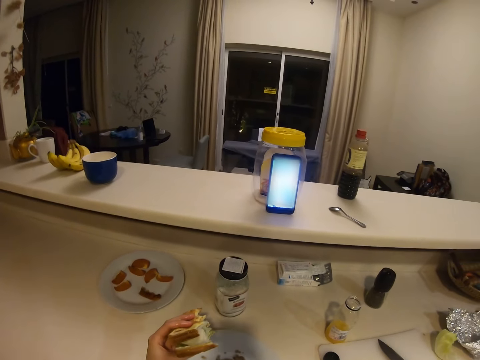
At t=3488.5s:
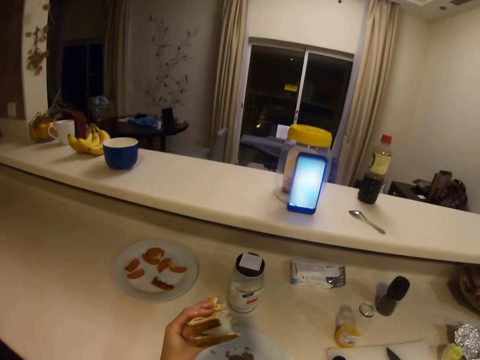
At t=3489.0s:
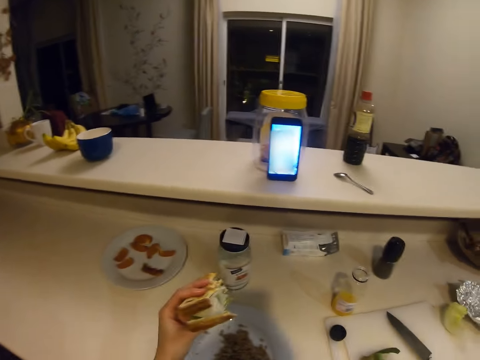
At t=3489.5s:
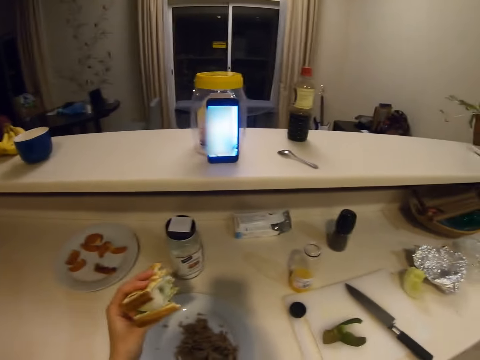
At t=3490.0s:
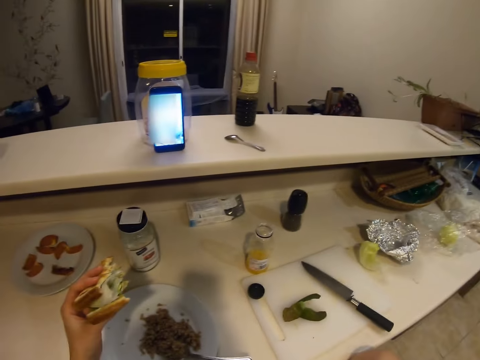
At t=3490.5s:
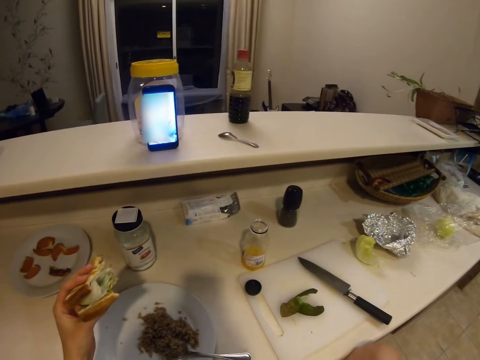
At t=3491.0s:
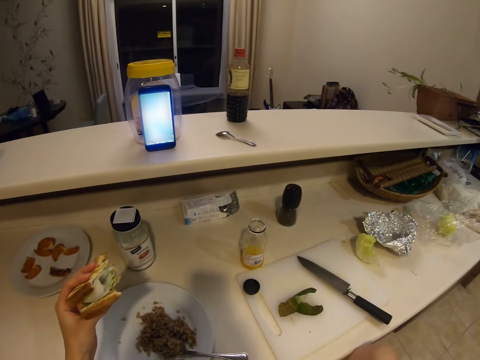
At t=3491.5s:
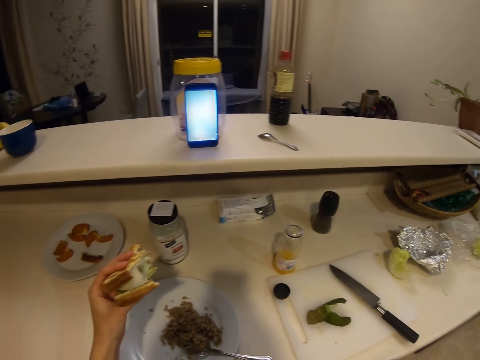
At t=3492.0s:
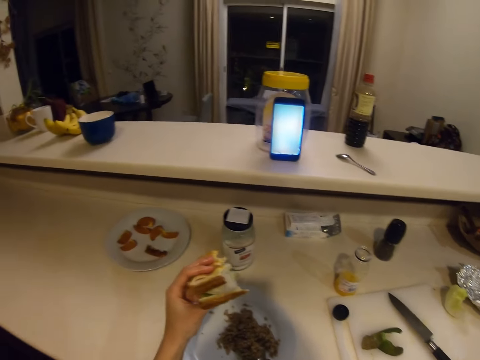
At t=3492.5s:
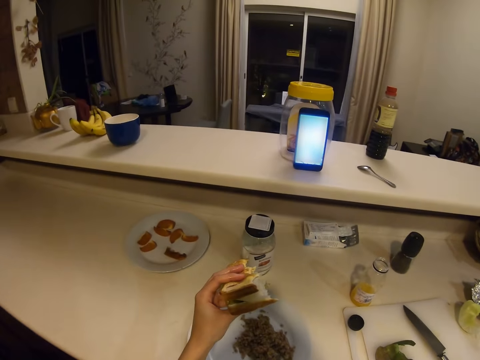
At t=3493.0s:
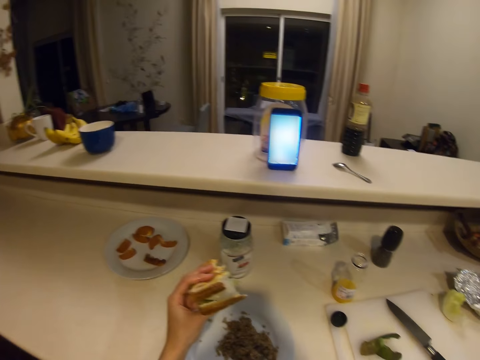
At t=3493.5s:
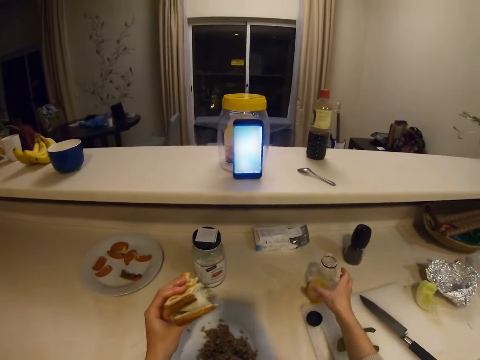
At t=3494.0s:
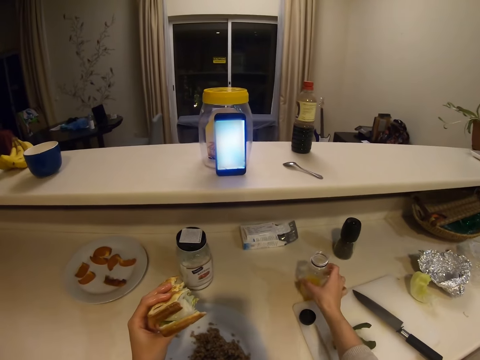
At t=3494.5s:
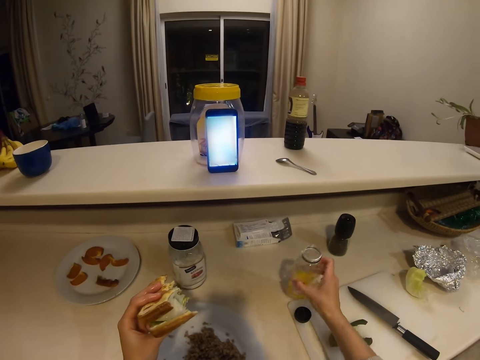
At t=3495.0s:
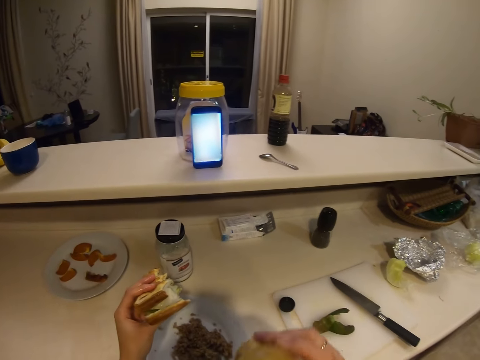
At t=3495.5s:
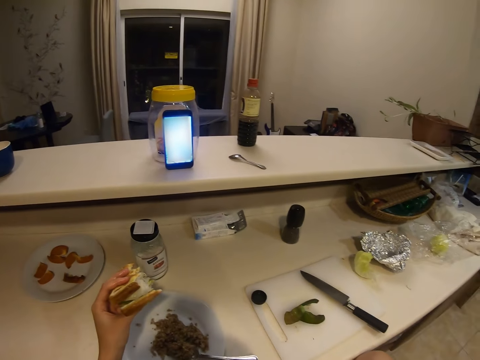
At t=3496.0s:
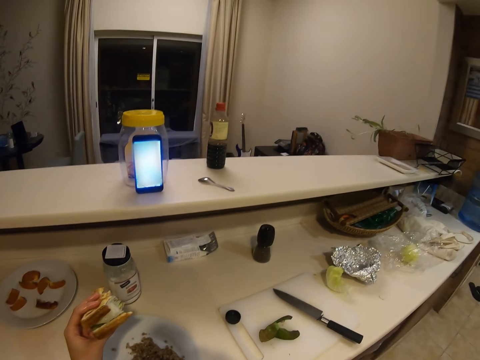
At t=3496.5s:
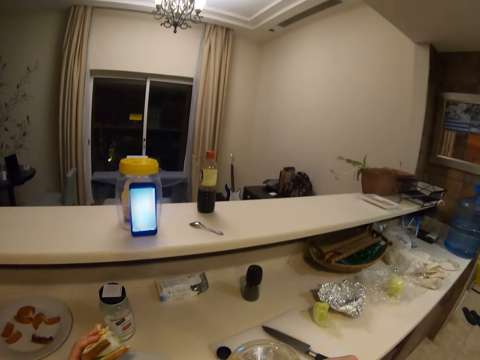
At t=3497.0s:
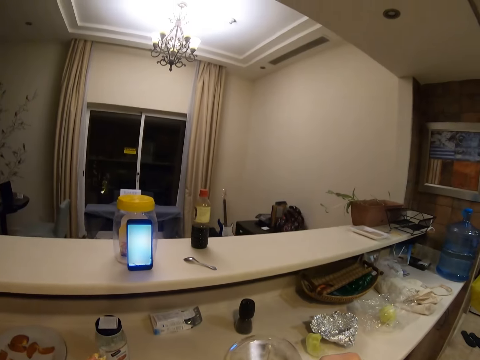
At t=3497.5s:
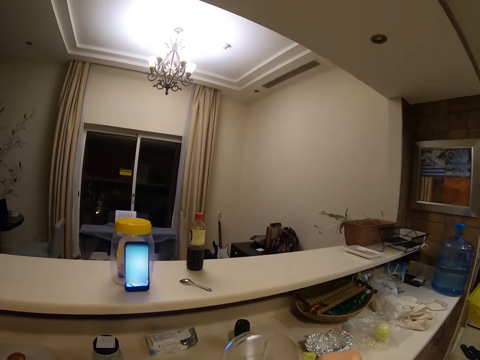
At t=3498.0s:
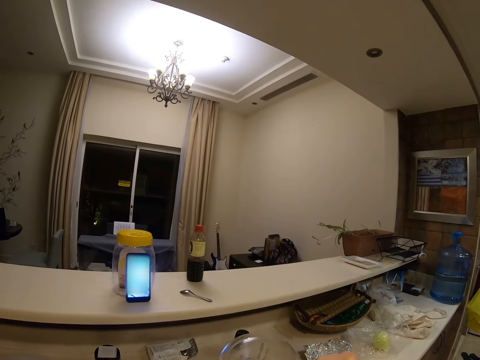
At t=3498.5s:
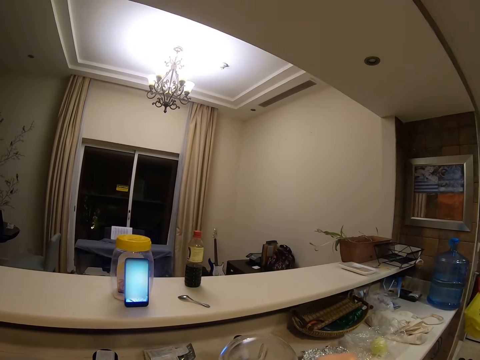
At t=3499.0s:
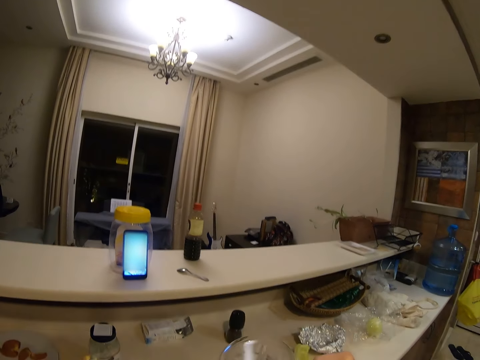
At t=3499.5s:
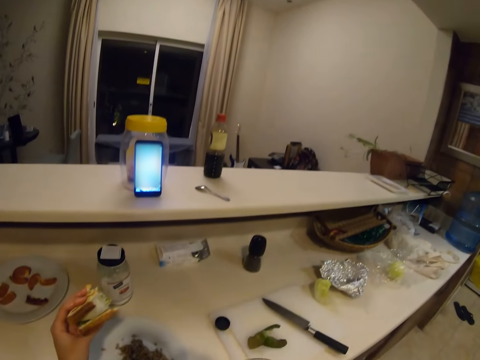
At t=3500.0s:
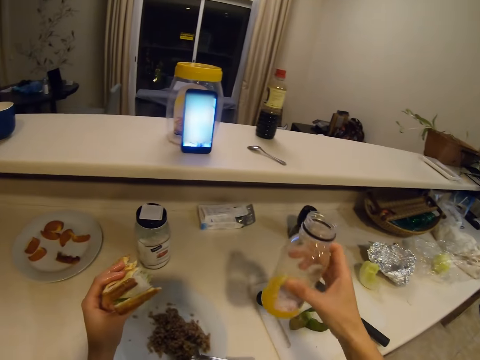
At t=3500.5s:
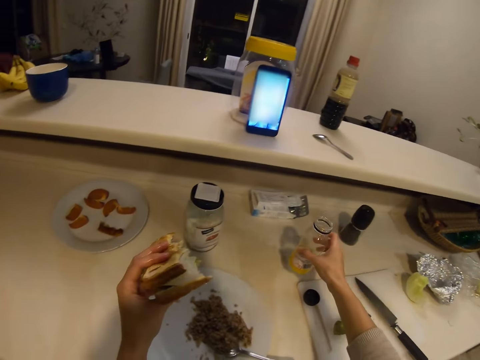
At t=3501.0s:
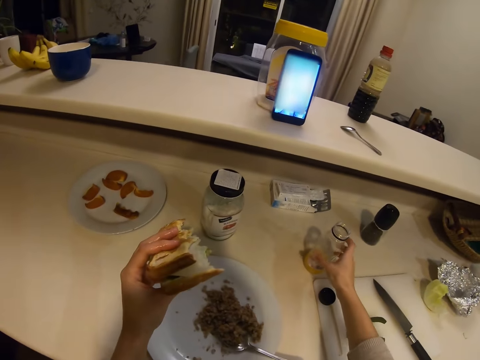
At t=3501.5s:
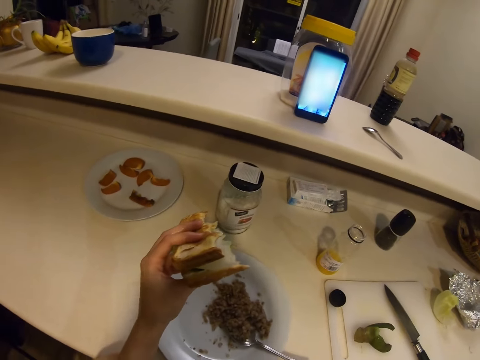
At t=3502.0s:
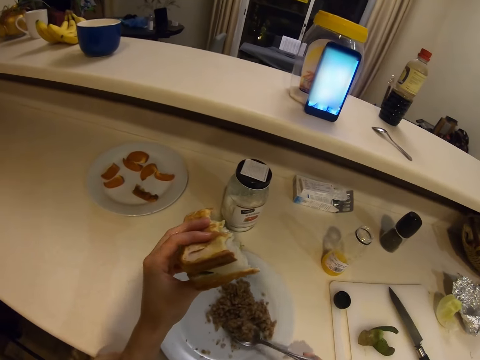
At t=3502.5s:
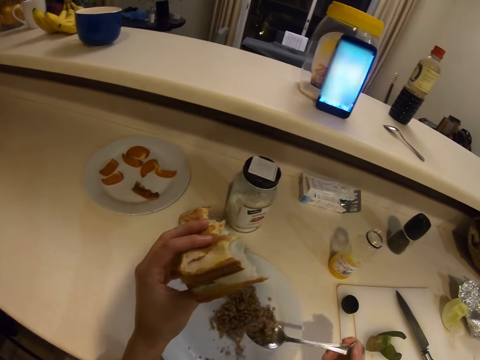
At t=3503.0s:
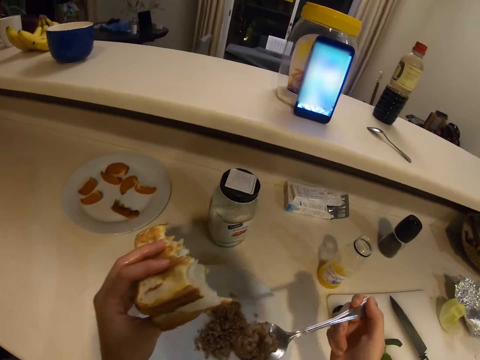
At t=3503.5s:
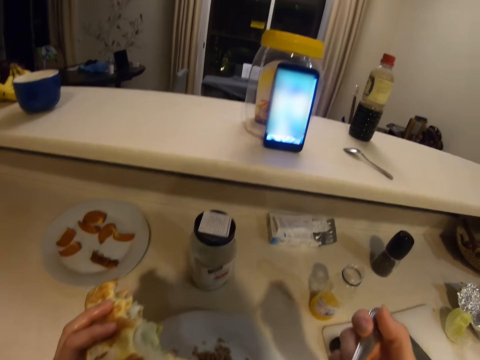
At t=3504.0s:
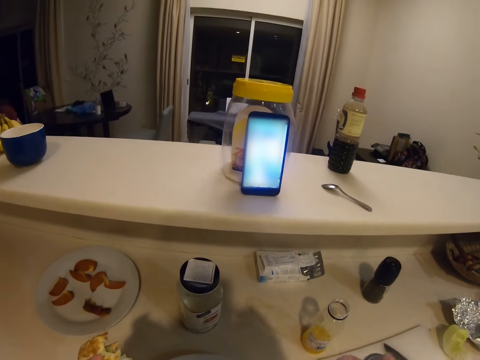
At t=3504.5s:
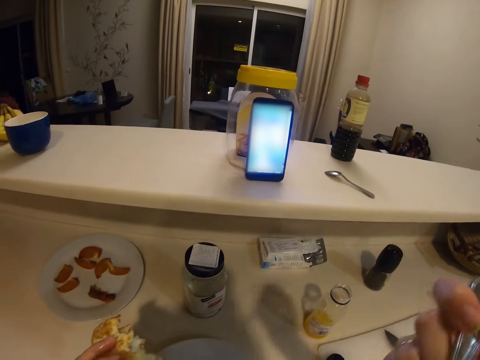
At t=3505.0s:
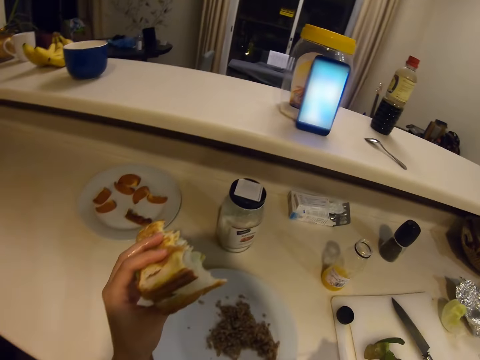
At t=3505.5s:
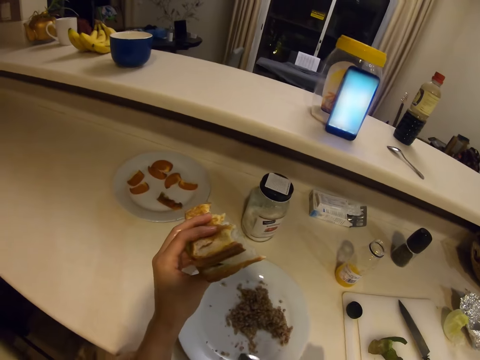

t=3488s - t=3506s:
The camera wearer holds the sandwich. They take the bottle. They drink juice. They put the bottle on the table. They hold the sandwich. They eat.

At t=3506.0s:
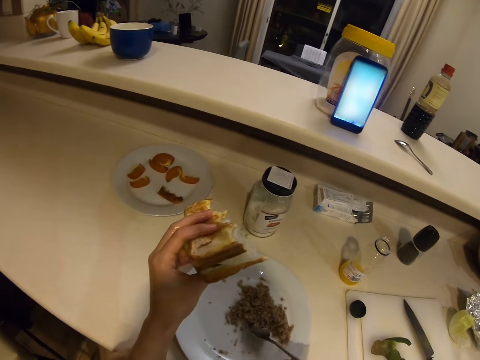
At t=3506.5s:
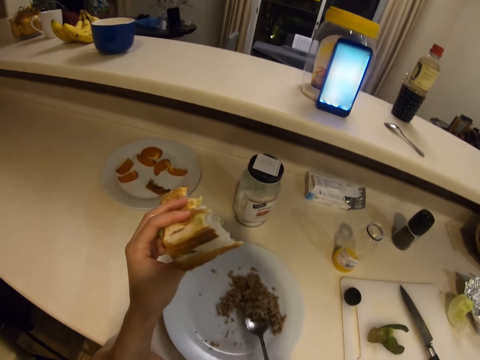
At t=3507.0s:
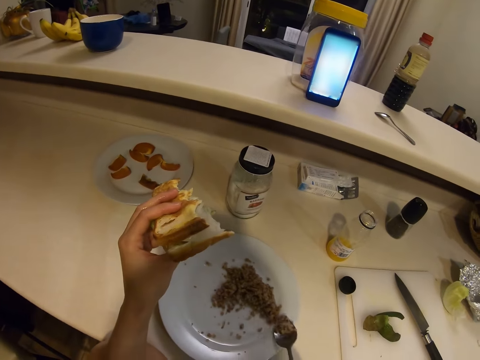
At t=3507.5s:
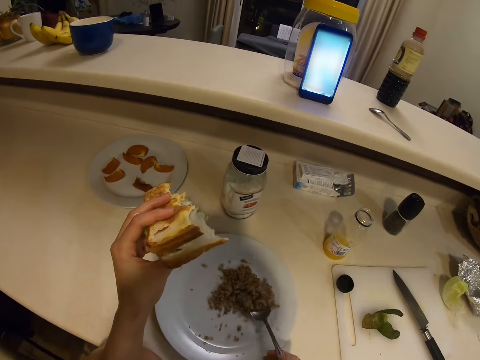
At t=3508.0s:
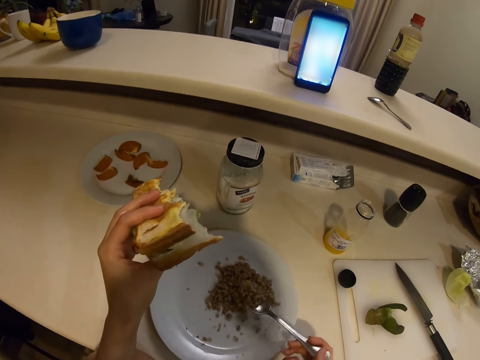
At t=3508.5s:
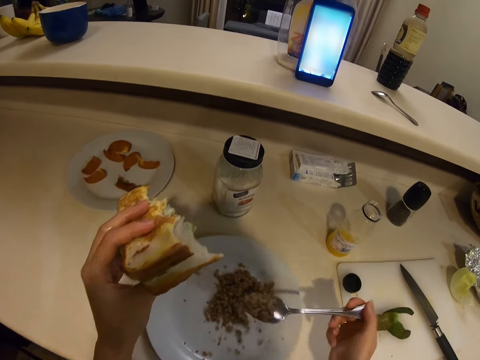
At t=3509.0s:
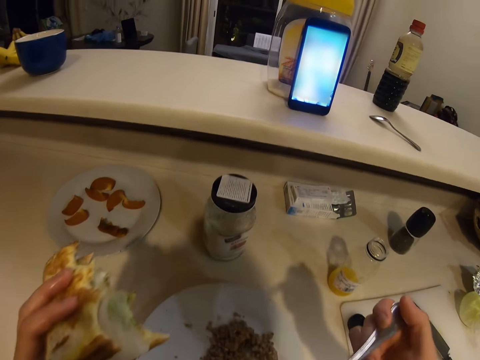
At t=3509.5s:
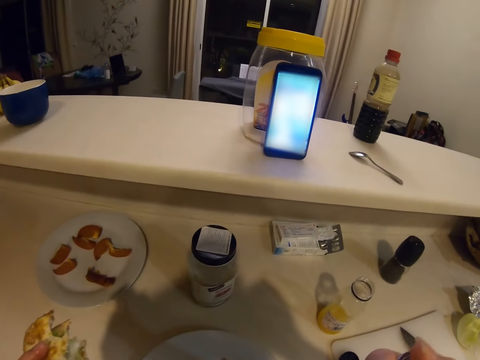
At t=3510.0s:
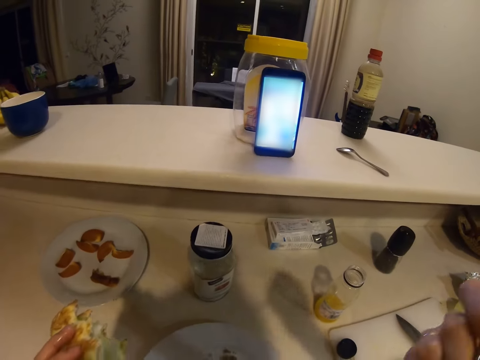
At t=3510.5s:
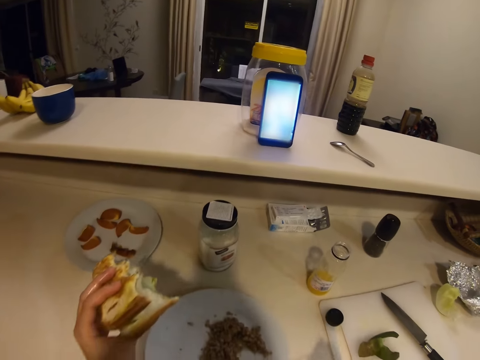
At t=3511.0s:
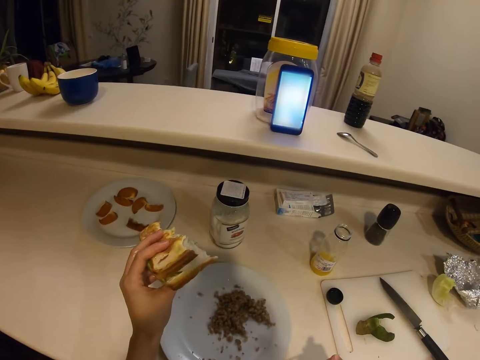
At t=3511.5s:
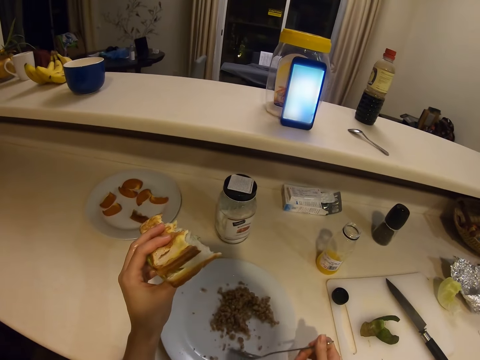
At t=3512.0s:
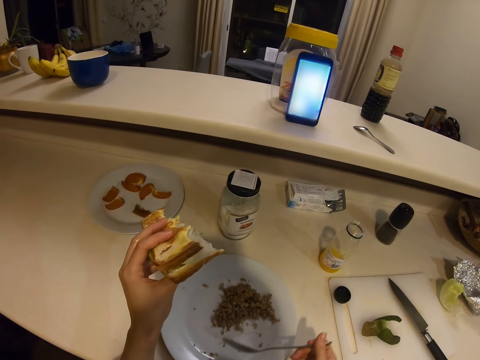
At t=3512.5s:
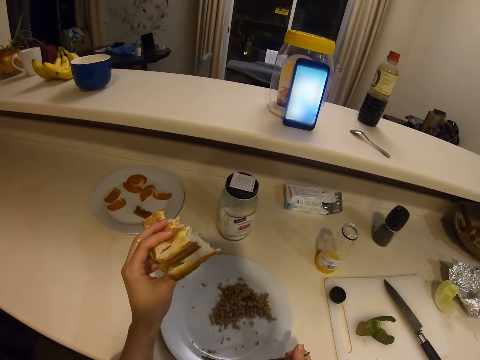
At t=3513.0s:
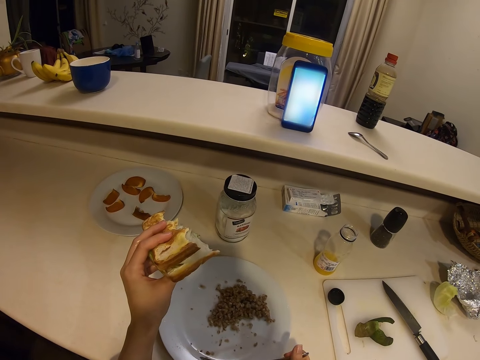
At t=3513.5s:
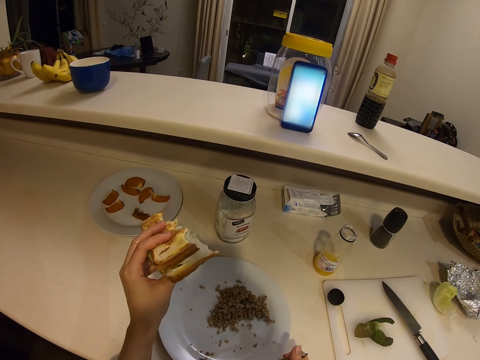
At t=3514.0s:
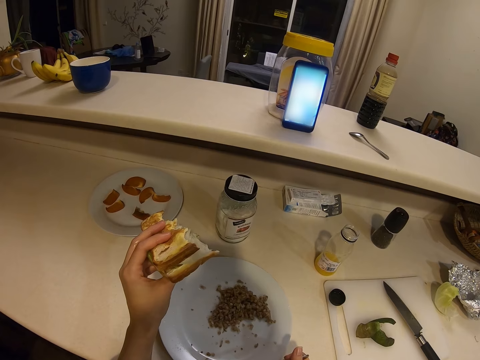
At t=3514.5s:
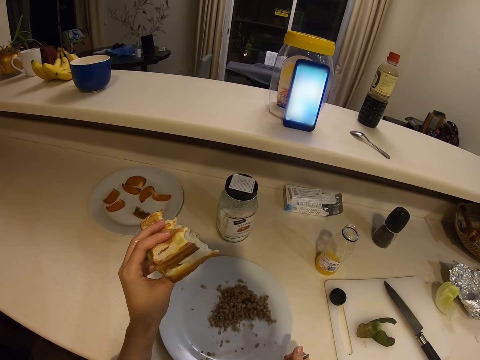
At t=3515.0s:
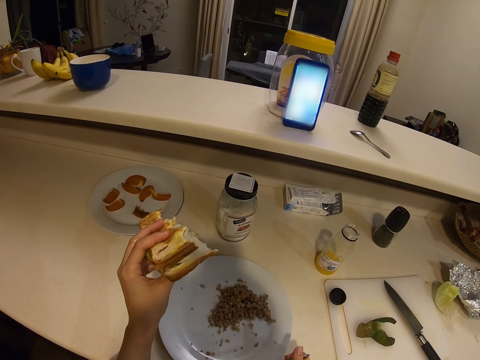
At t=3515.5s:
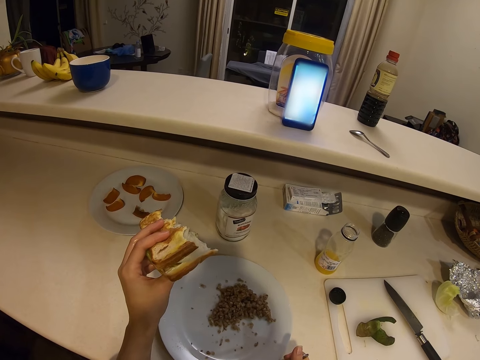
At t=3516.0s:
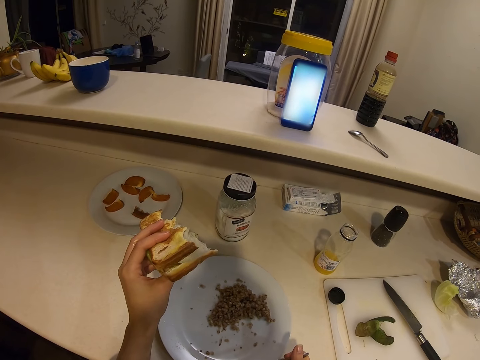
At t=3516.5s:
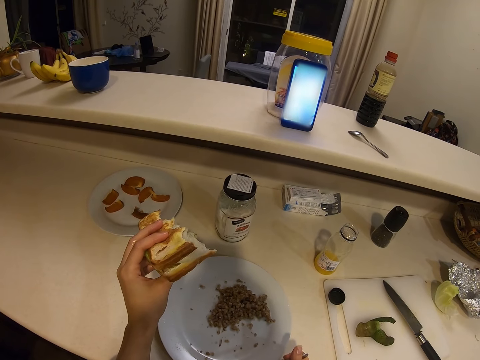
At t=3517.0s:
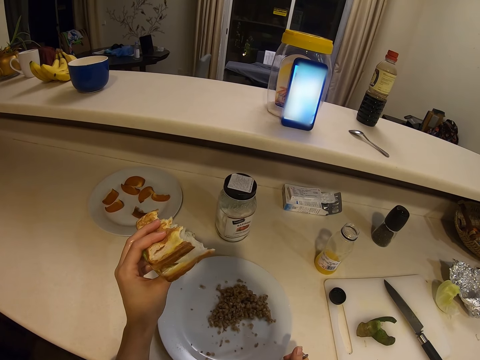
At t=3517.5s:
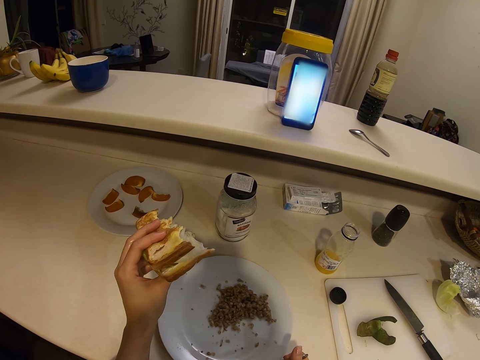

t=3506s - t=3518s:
The camera wearer eats. They hold the sandwich.
